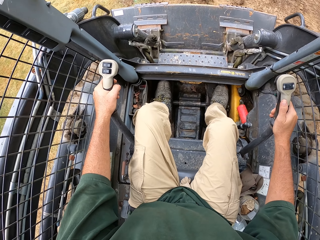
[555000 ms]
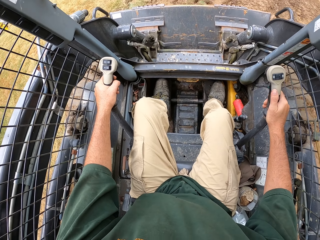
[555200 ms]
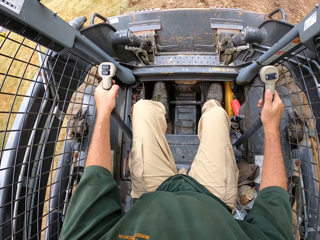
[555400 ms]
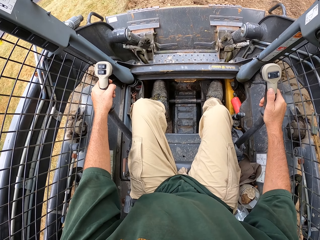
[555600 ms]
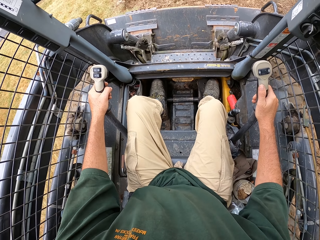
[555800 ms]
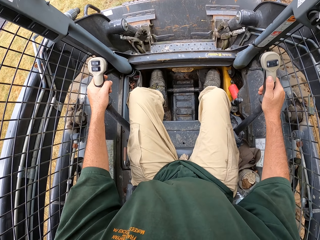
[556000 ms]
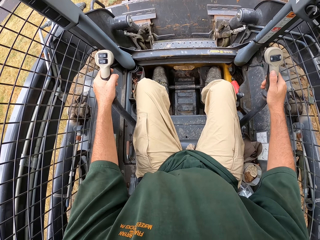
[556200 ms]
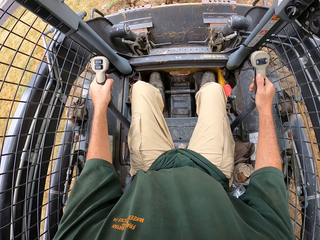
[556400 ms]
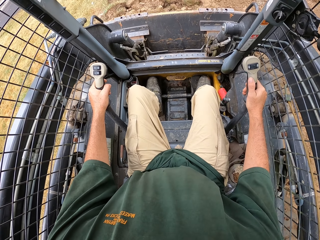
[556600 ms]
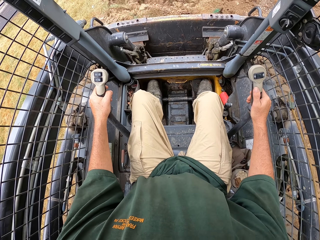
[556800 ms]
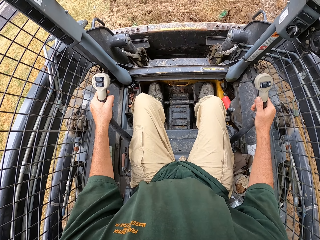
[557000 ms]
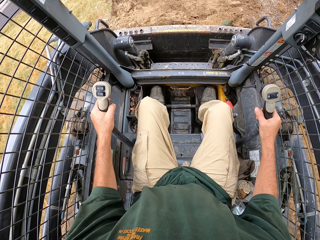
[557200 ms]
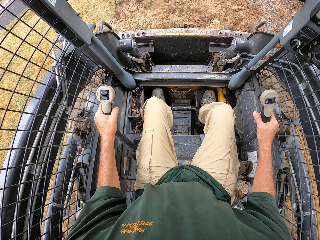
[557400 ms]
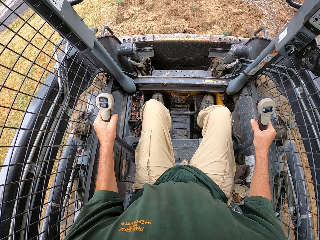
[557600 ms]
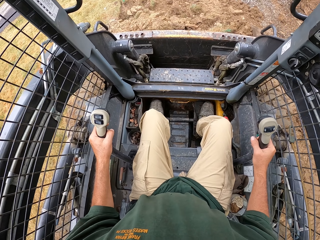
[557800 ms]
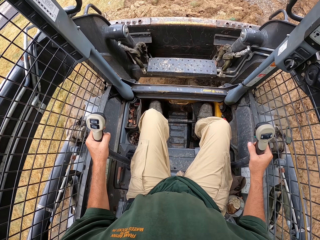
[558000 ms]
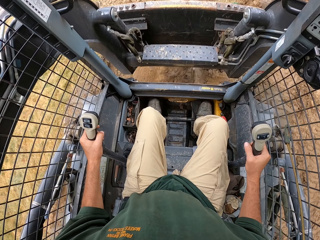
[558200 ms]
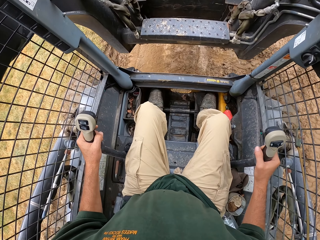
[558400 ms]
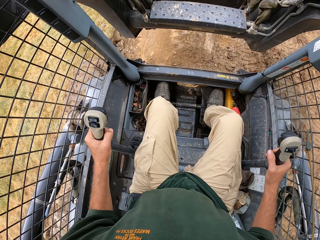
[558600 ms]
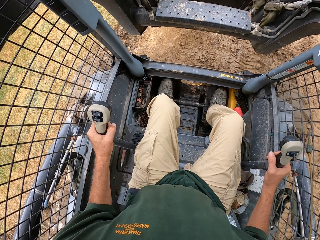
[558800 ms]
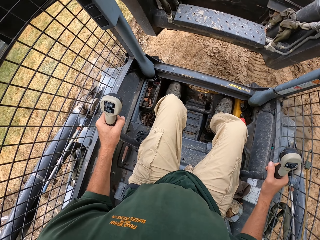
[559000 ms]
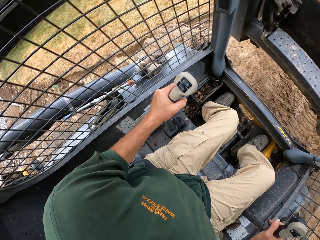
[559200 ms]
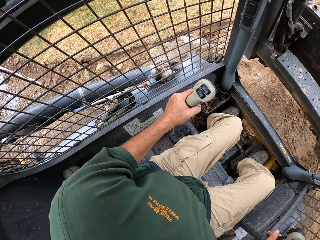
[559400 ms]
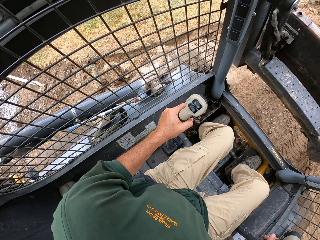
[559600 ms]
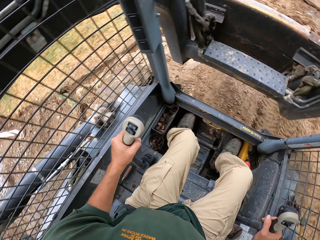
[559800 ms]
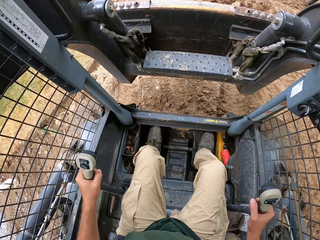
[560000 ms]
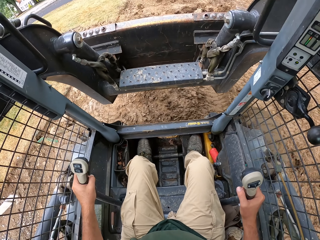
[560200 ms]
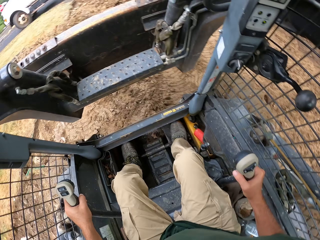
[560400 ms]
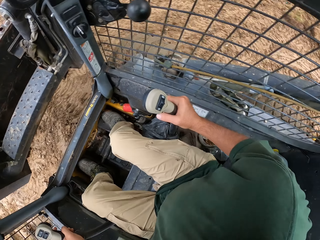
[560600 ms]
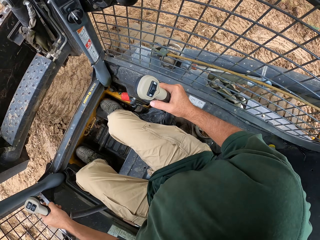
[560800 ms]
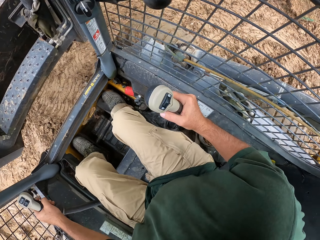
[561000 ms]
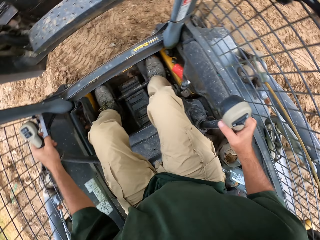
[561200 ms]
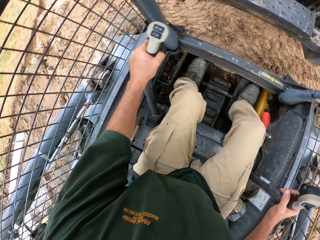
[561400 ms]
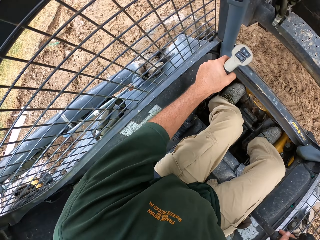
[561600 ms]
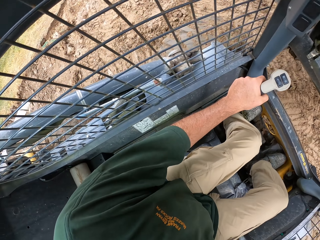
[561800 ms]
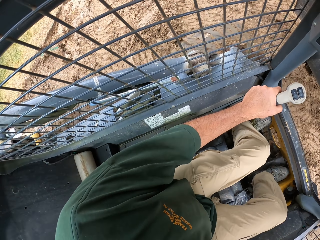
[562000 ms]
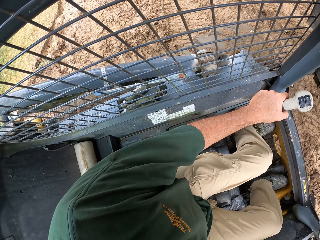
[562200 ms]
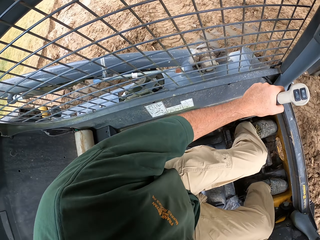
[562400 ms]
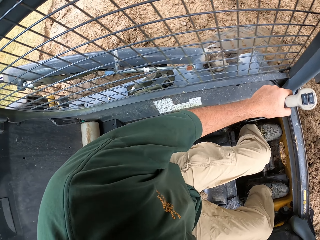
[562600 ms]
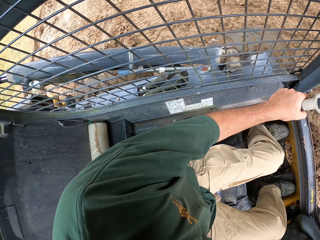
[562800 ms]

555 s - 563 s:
The camera wearer drives the tractor. They fetch soil with the tractor.

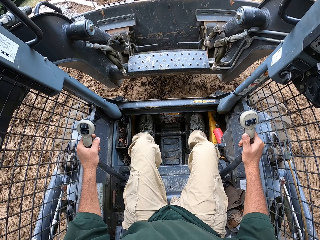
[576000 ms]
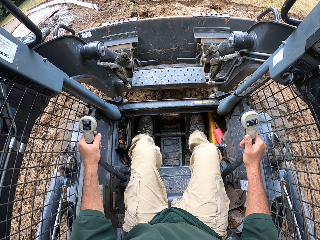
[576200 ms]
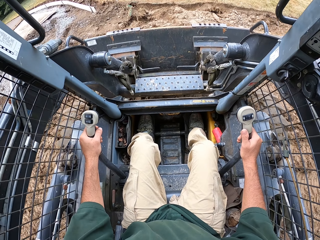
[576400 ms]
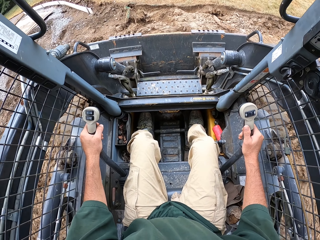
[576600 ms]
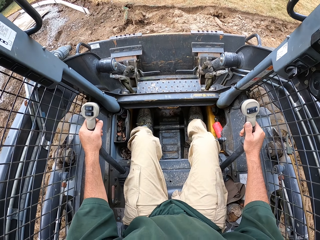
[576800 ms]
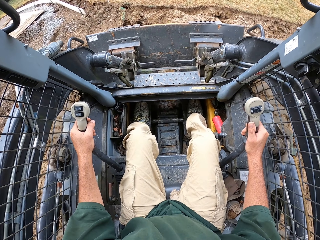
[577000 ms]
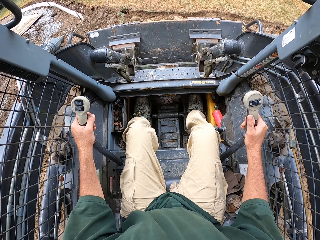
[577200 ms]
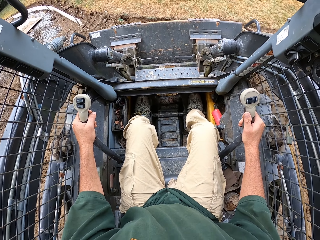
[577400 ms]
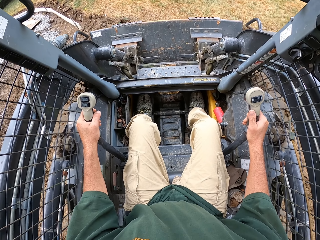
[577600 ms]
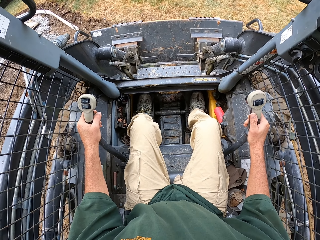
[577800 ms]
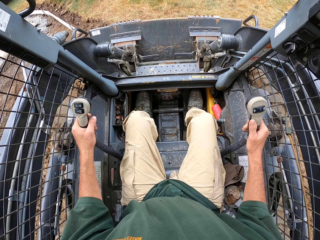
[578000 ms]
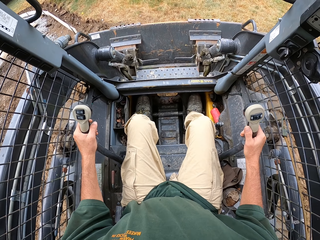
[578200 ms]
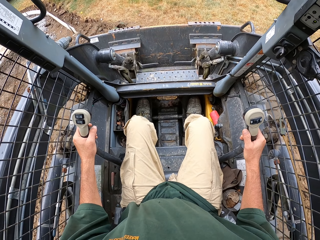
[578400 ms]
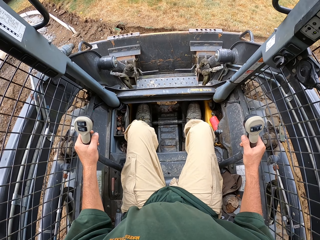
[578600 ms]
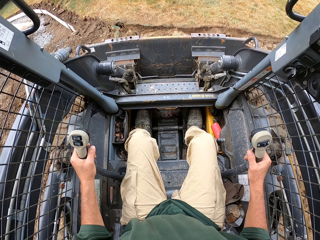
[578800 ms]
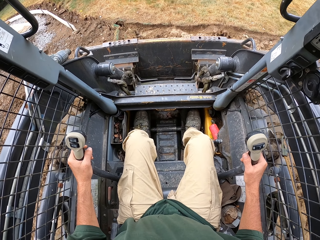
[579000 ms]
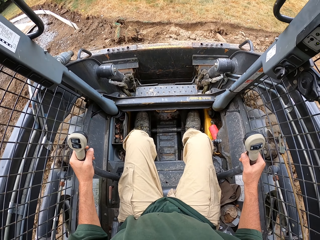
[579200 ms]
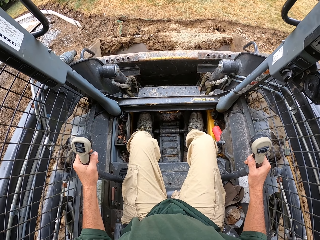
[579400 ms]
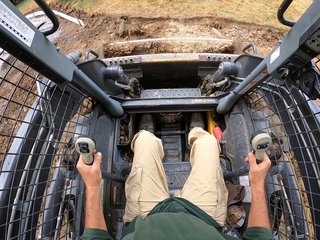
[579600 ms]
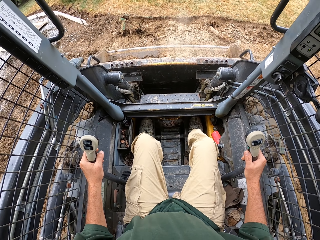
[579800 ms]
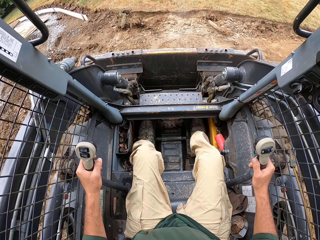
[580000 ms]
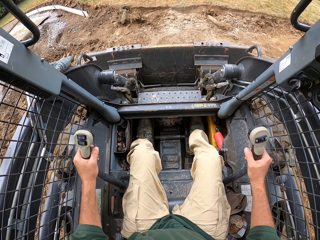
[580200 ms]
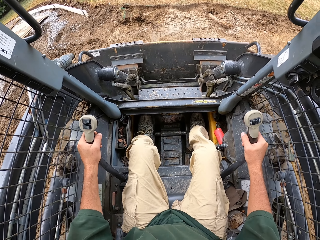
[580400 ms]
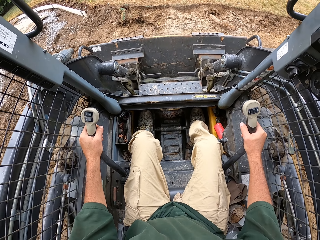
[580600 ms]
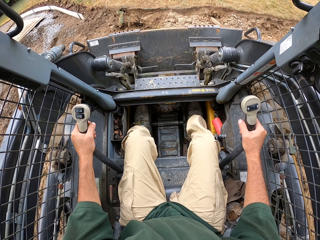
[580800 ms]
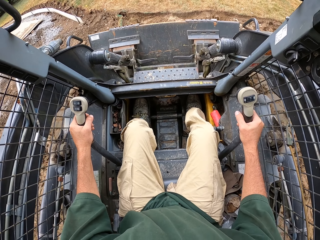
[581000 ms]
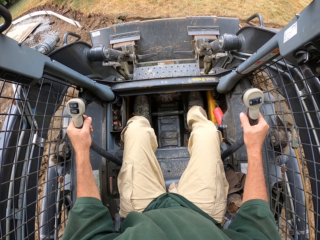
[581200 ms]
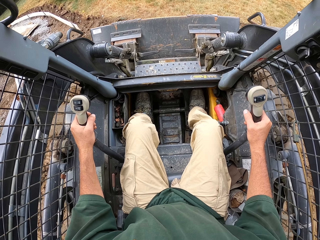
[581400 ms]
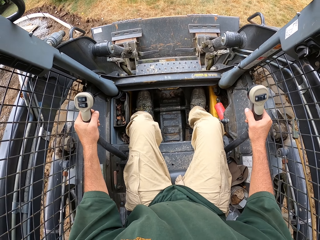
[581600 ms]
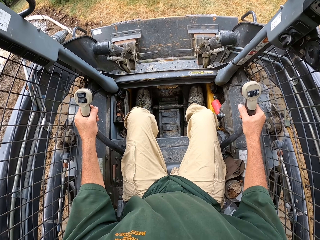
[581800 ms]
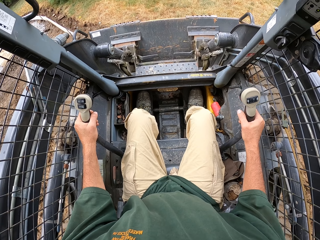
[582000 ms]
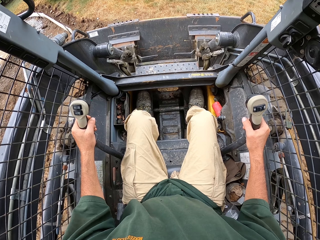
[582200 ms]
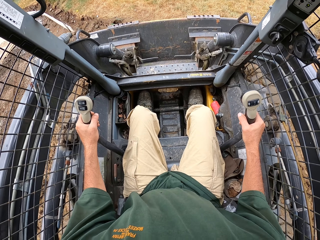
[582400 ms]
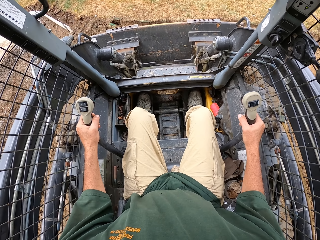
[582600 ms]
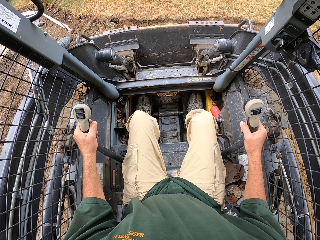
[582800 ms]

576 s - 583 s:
The camera wearer scoops the sand.

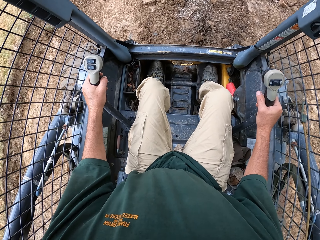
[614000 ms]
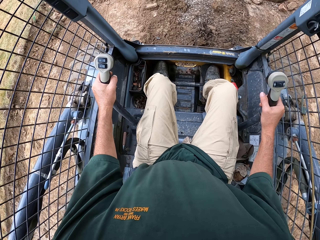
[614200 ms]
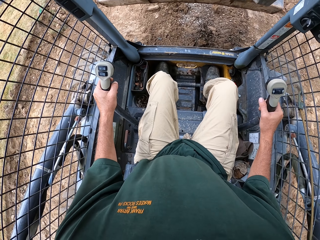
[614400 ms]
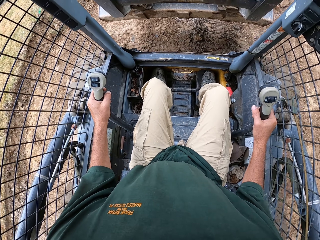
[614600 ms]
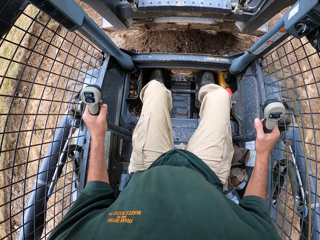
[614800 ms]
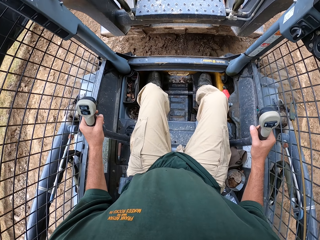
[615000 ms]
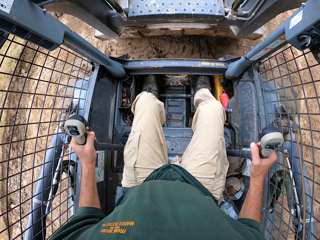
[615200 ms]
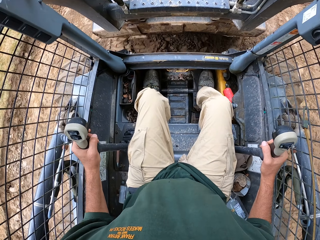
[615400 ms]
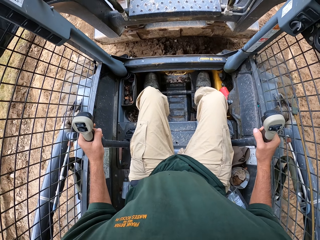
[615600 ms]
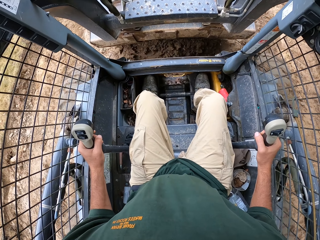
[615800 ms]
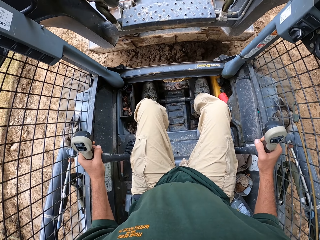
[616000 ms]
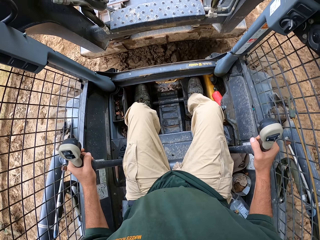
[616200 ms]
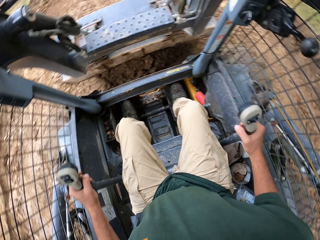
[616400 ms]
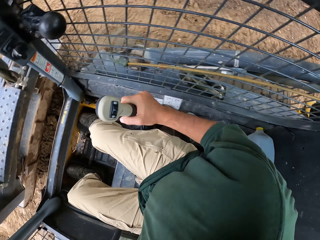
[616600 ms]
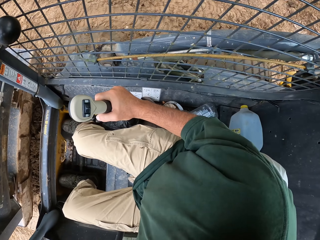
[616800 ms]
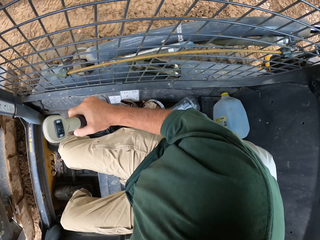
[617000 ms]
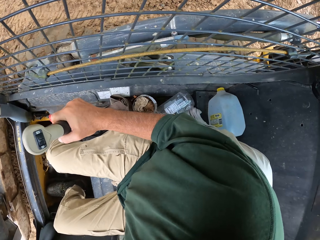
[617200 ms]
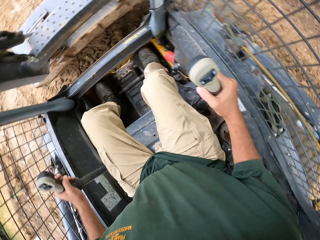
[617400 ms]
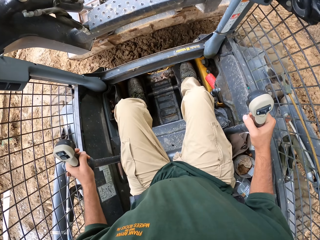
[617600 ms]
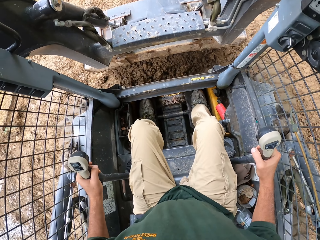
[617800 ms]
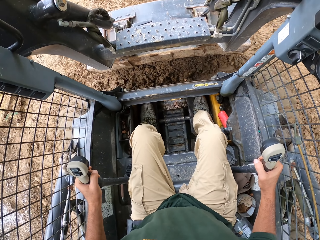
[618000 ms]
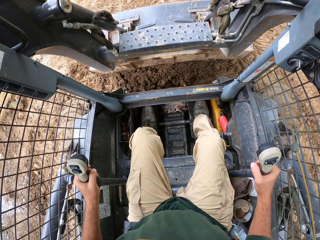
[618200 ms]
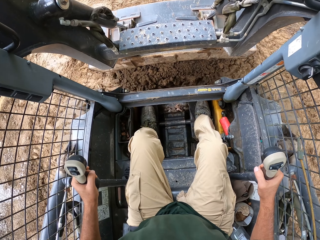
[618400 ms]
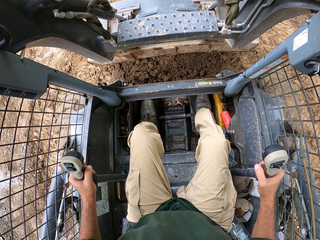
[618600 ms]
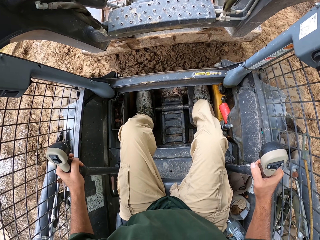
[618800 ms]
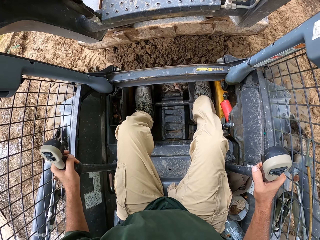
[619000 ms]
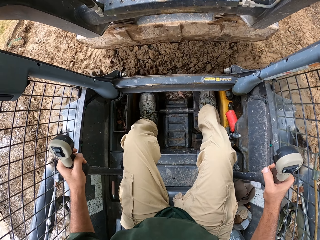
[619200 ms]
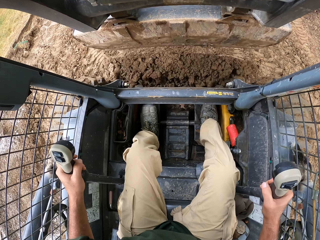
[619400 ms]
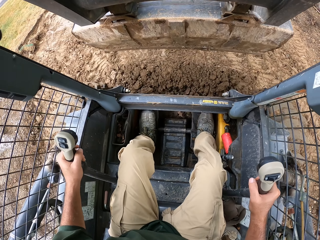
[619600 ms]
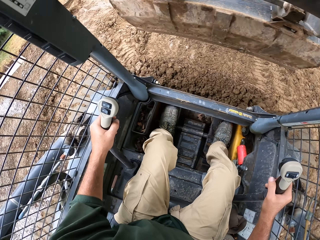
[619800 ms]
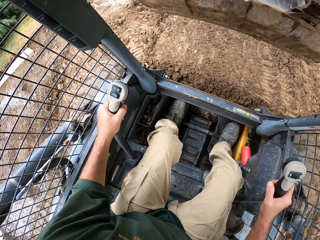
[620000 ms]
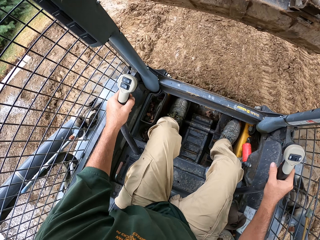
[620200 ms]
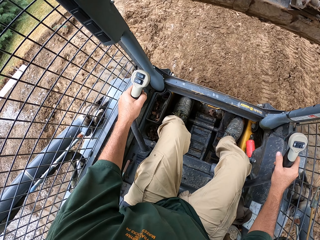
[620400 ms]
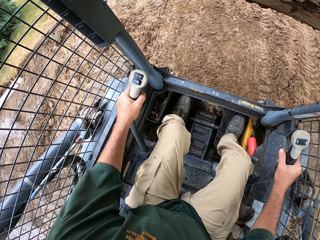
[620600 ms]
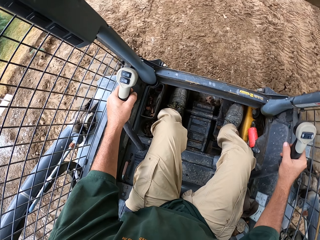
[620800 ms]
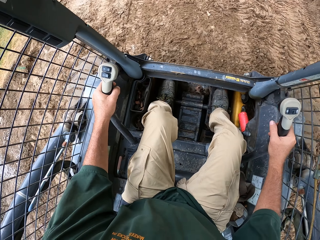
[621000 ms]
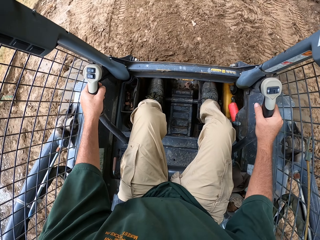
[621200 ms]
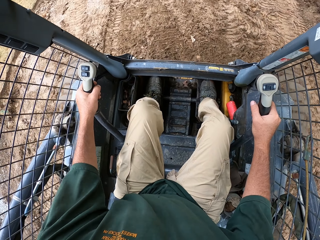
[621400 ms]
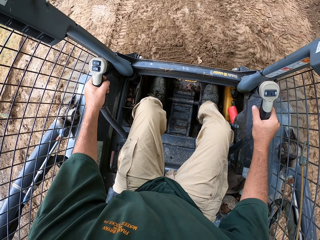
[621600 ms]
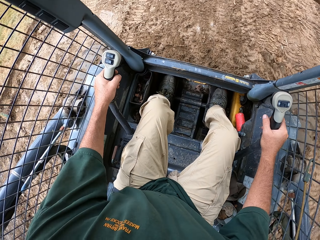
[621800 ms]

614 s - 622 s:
The camera wearer levels the soil with the tractor. They move around.
